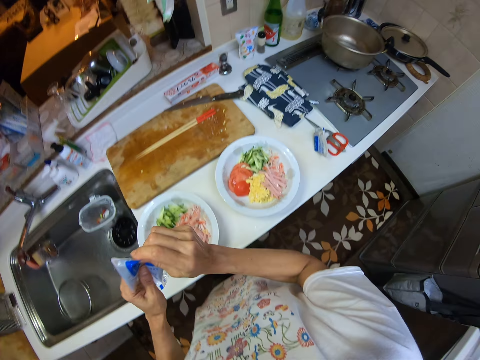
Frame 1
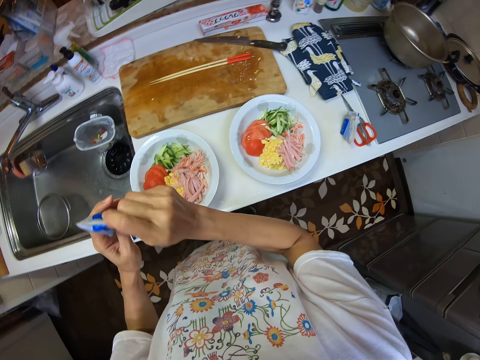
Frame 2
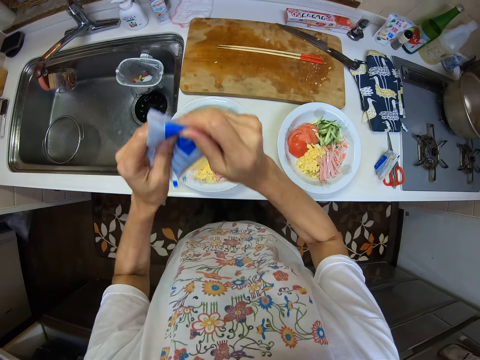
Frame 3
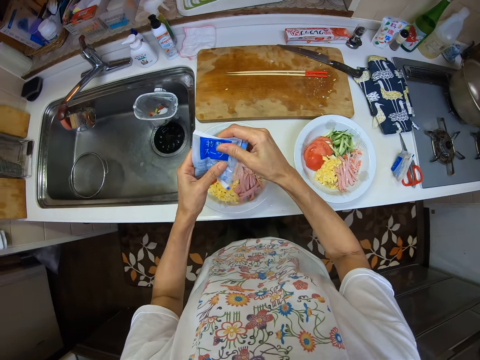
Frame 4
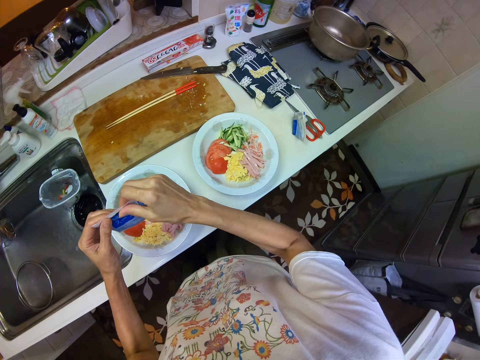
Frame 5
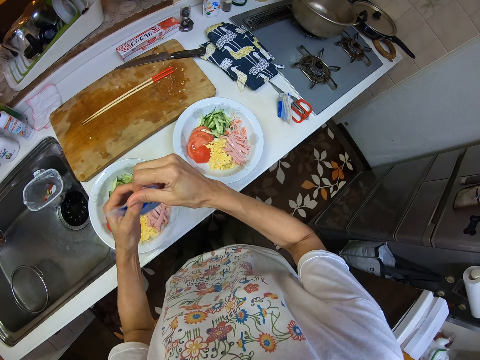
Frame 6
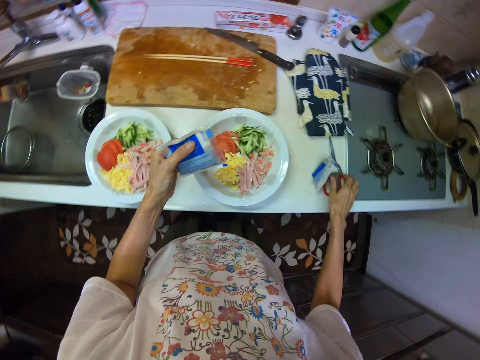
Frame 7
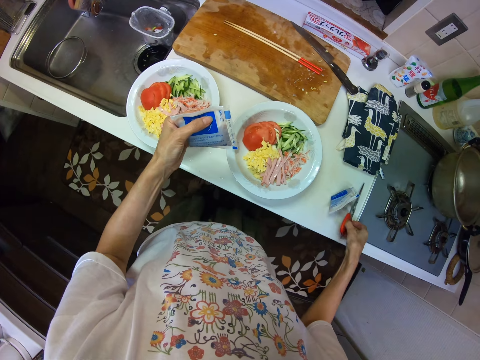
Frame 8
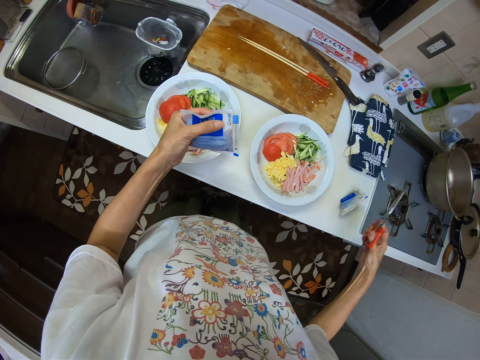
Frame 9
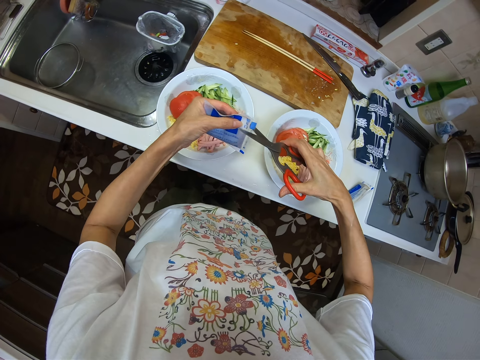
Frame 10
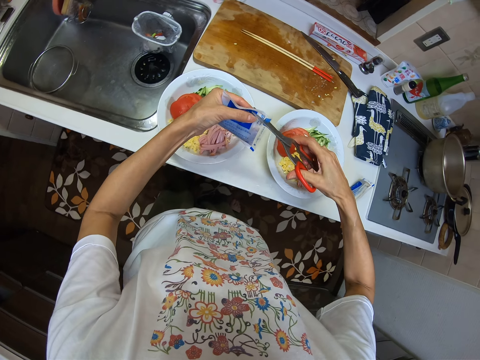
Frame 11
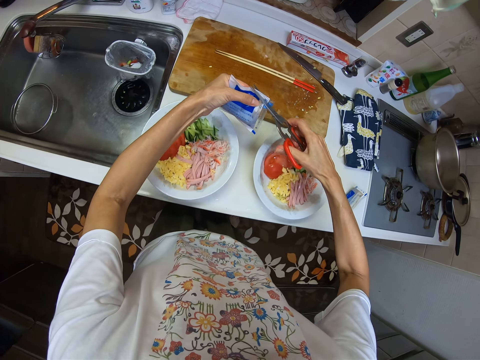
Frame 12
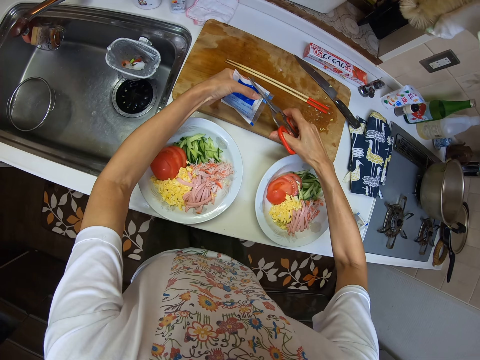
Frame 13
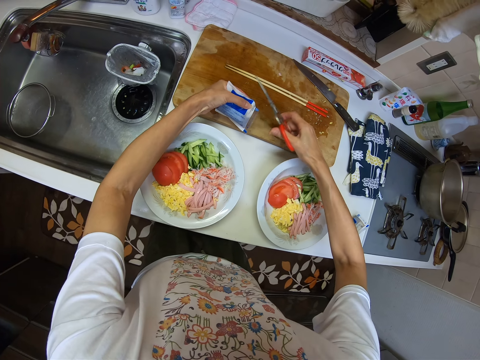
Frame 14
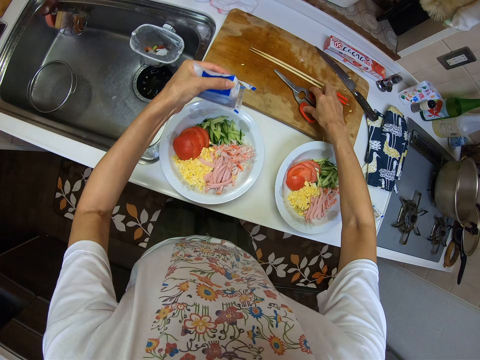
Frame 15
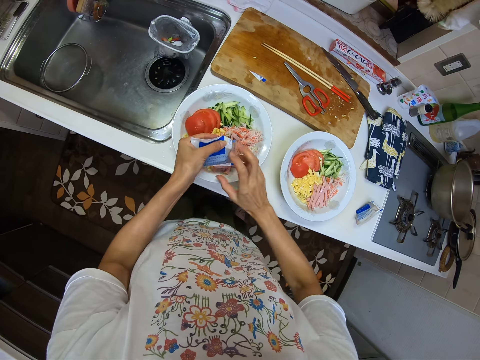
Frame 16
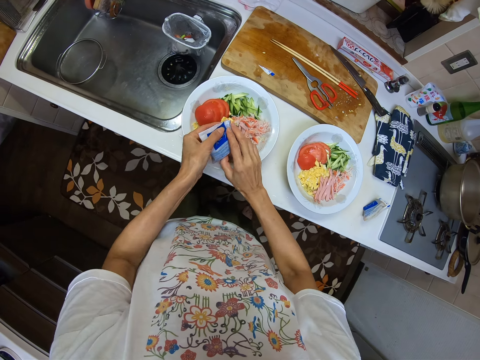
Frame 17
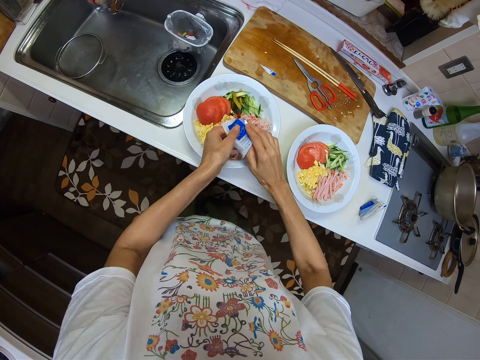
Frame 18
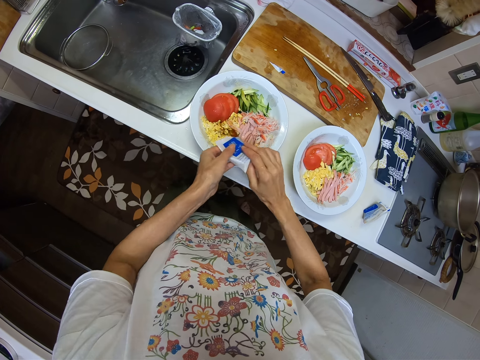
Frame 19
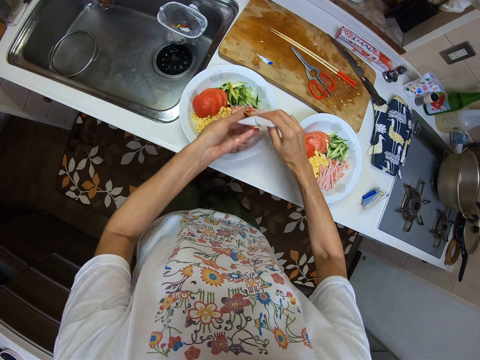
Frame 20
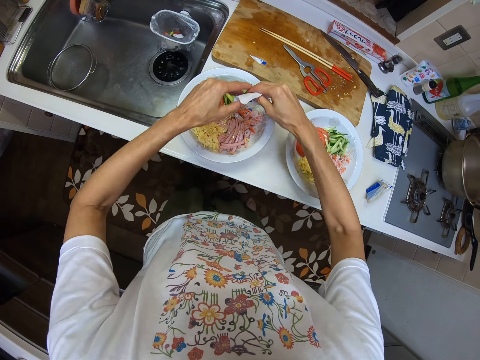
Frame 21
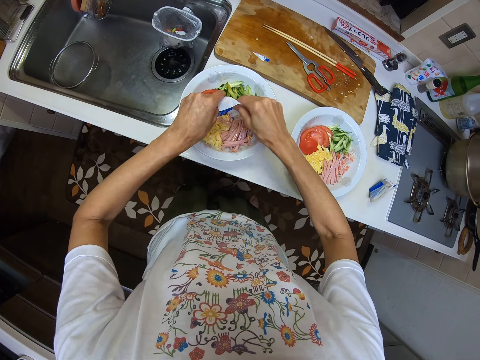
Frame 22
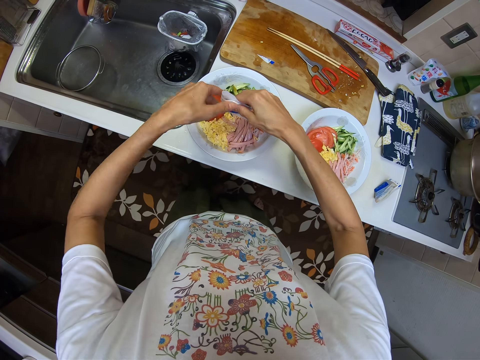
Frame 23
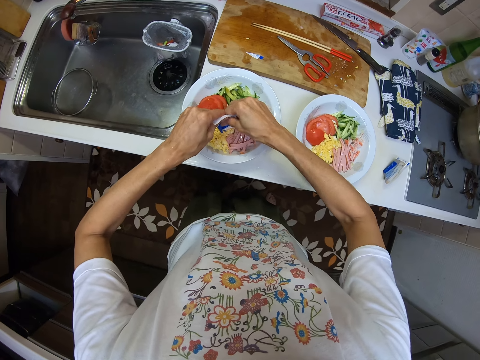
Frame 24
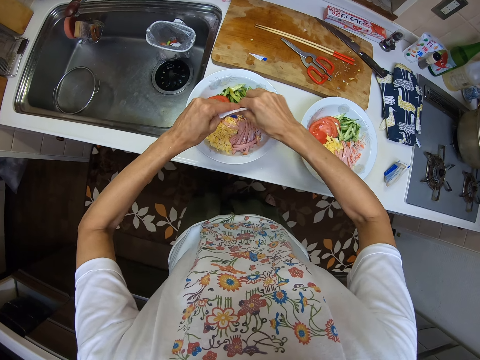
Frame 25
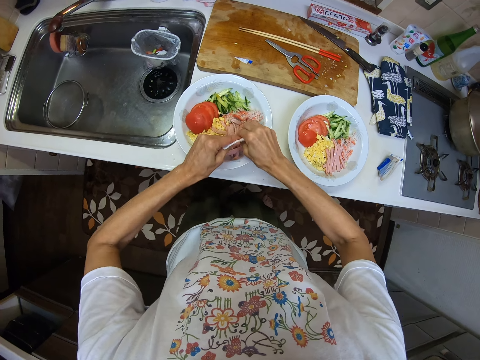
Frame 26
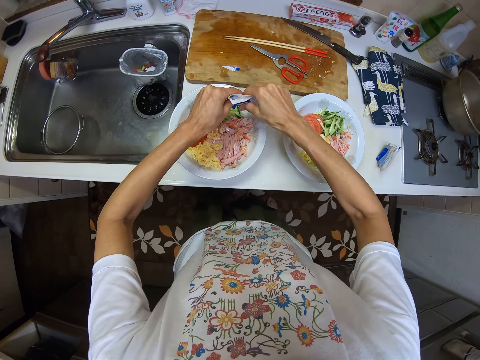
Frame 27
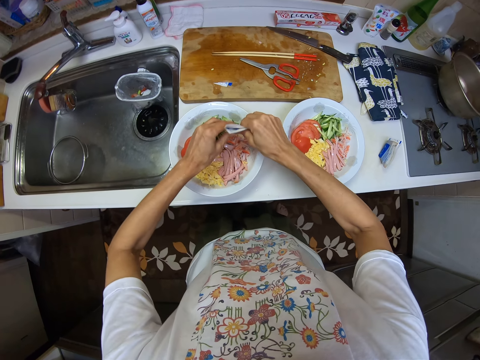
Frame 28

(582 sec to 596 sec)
The camera wearer shakes the sachet of spice. He holds something with his left hand. He picks a kitchen shear. He cuts the sachet. He places the kitchen shear on a surface. He pours the spice on a plate of vegetables or salad. He squeezes something on the salad.

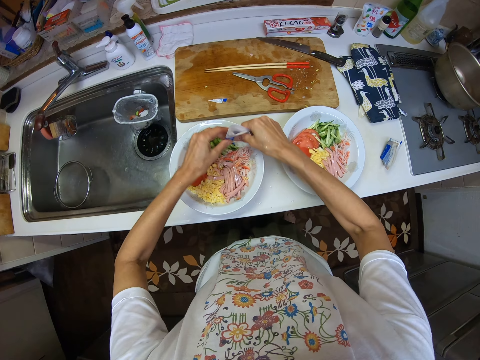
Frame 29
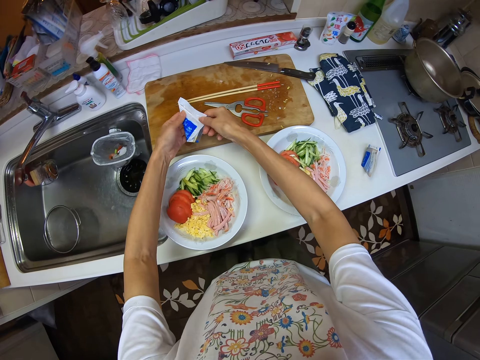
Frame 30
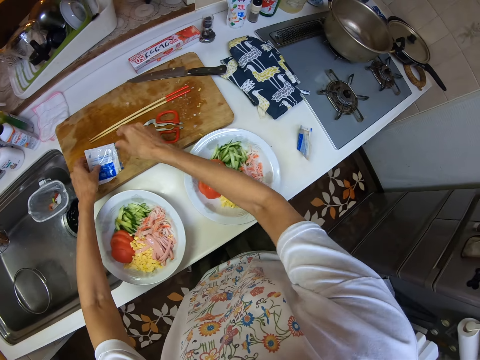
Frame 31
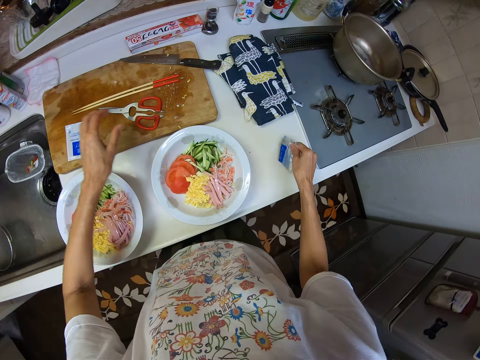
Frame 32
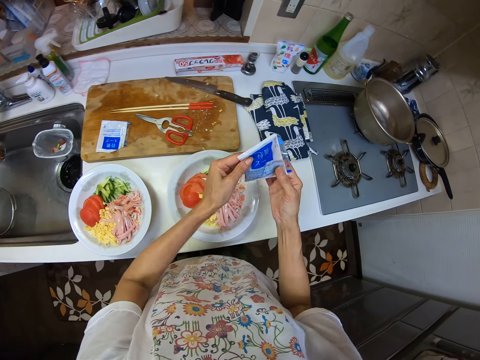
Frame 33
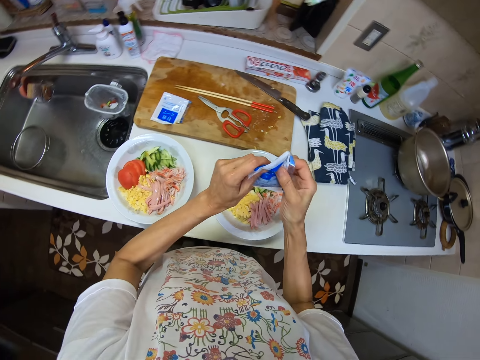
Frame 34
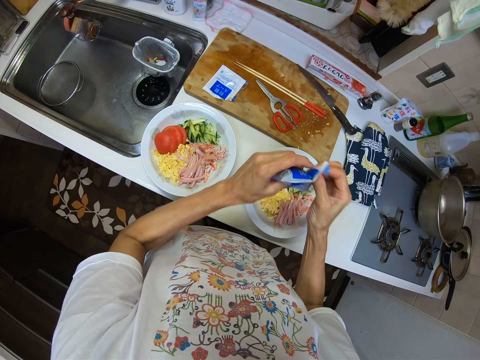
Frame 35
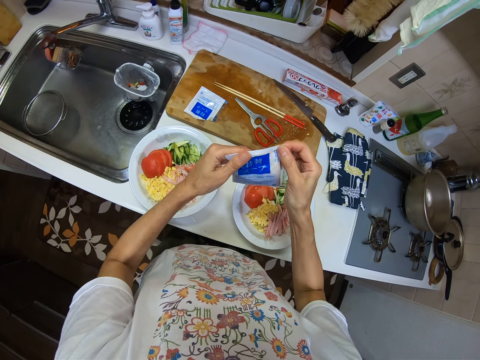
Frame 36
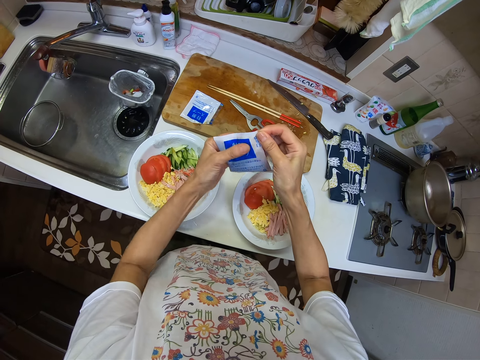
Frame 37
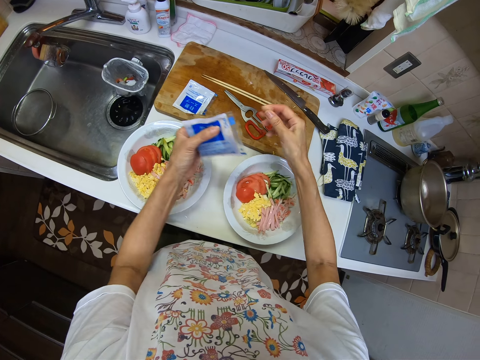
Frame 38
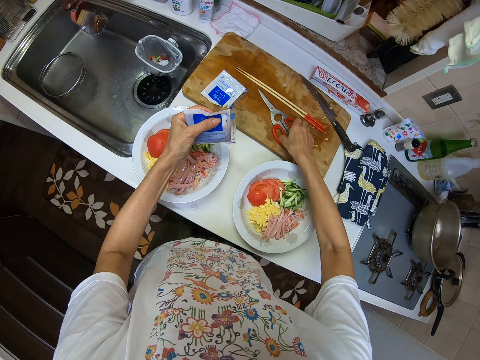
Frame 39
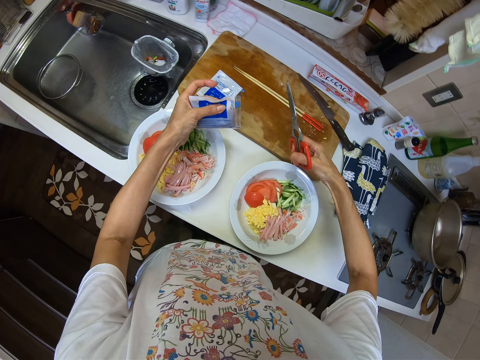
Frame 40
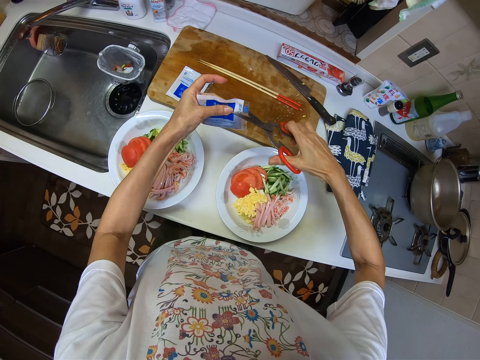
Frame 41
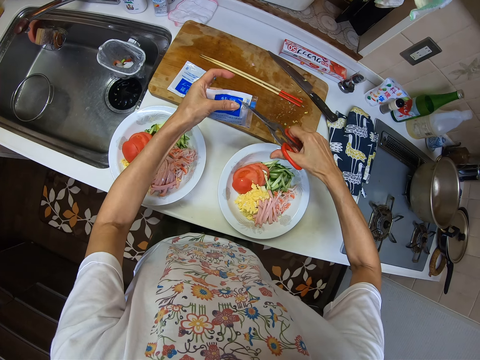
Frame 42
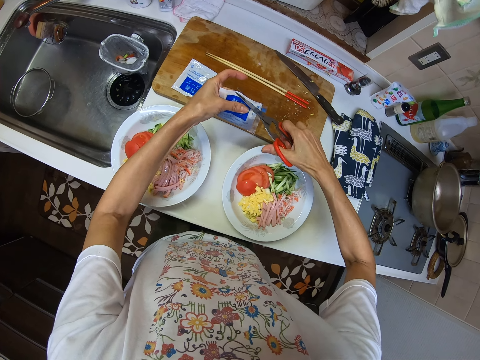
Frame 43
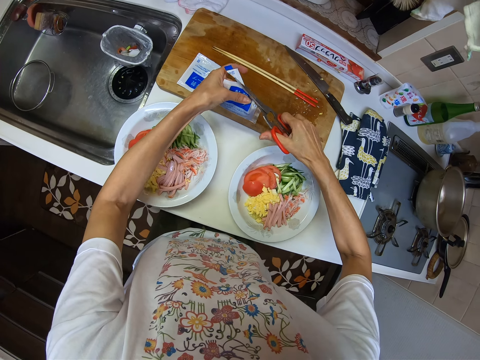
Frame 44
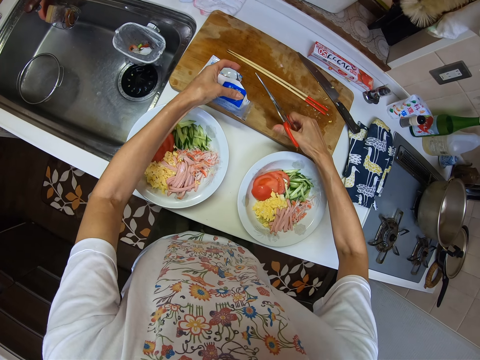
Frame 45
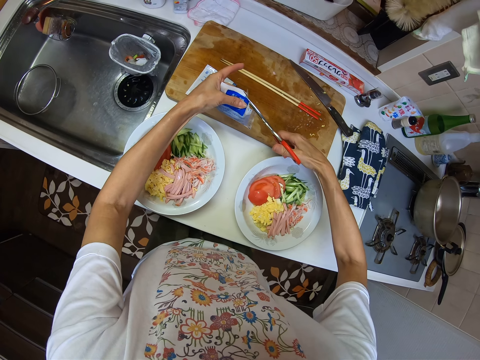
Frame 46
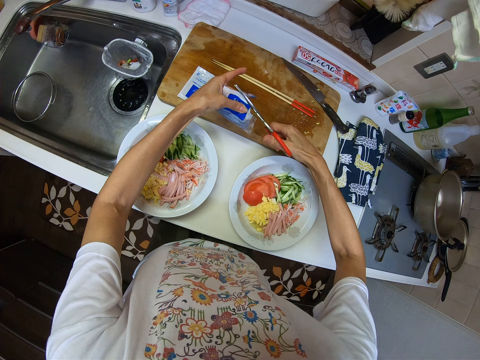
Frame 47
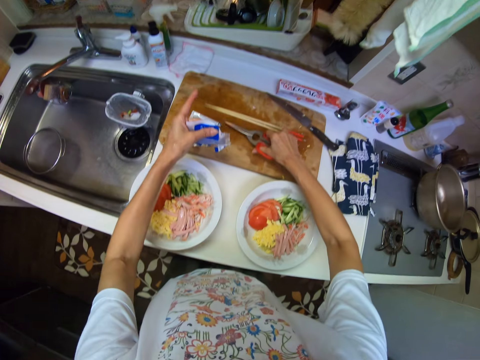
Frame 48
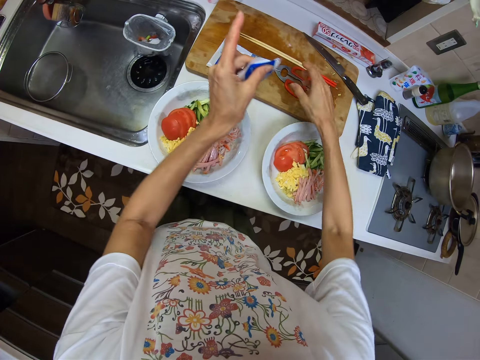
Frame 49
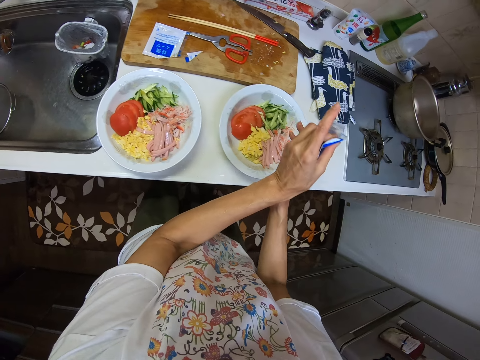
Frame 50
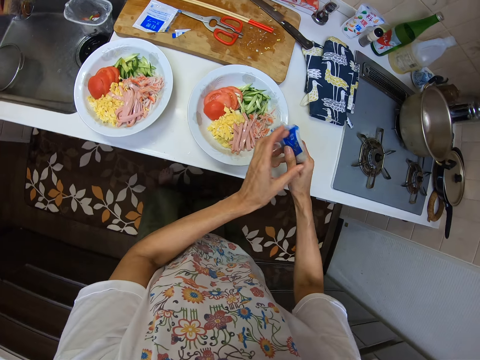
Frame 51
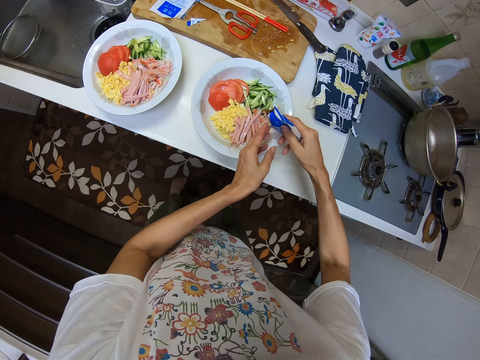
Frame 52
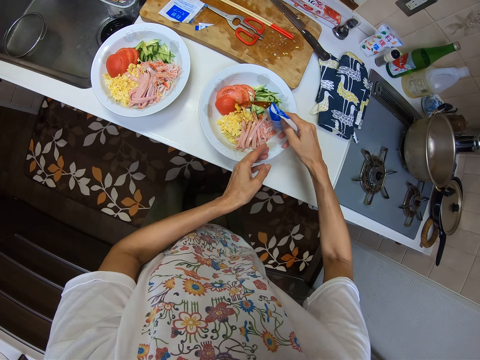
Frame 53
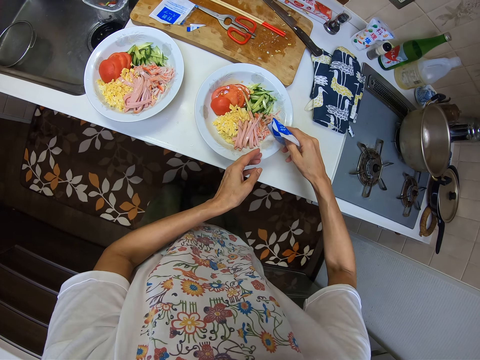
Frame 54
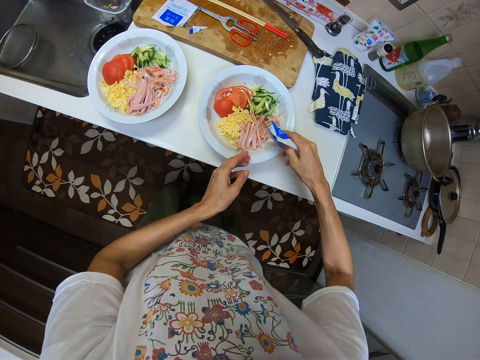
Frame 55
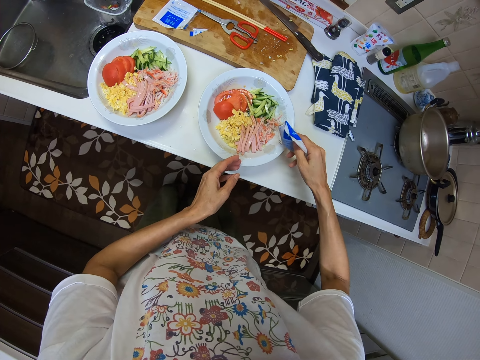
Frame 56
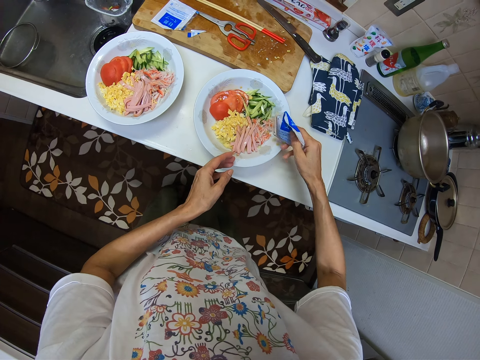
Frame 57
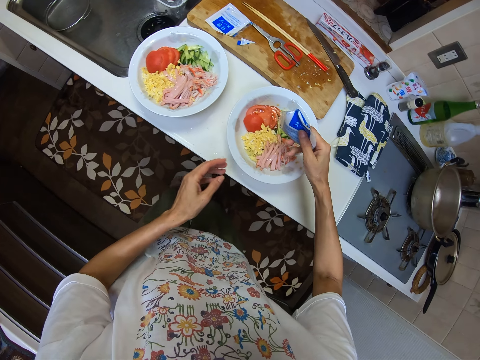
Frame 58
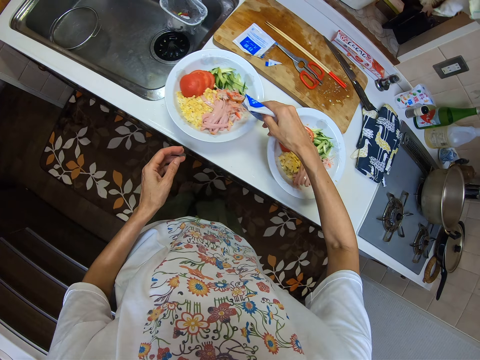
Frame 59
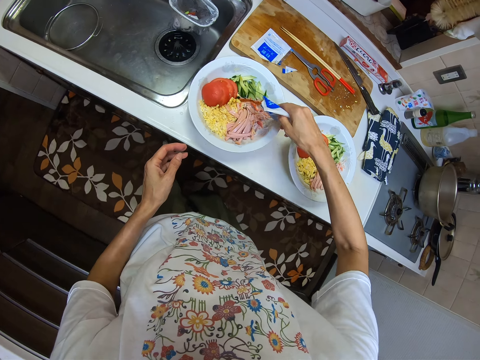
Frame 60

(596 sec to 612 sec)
The camera wearer drops the sachet on the chopping board. They pick another sachet of something. They shake the sachet of spice. They pick up a kitchen shear. They cut the sachet of something. They place the kitchen shear on the chopping board. They pour the spice on a plate of vegetables.
